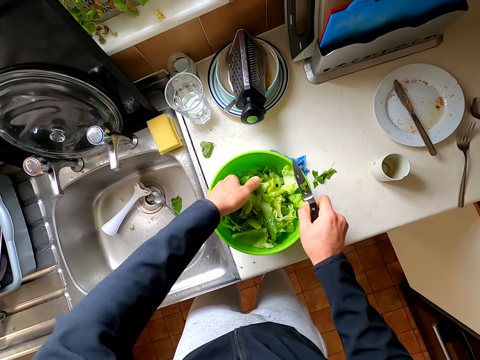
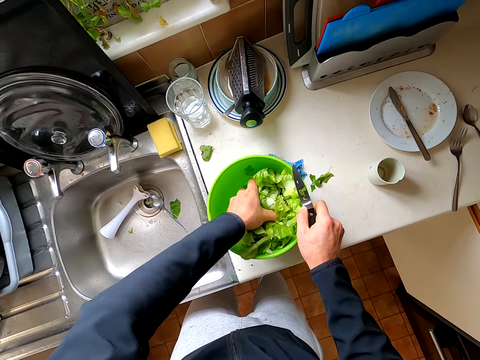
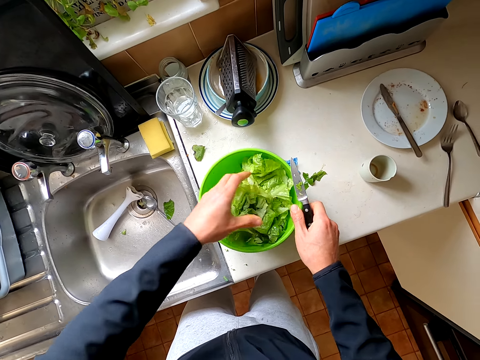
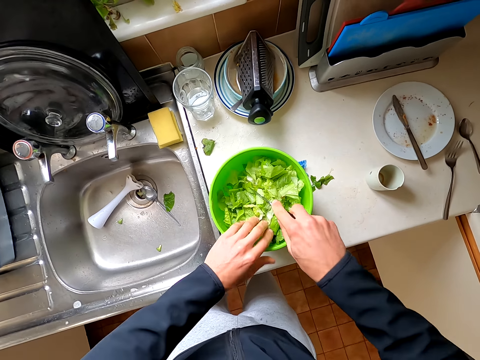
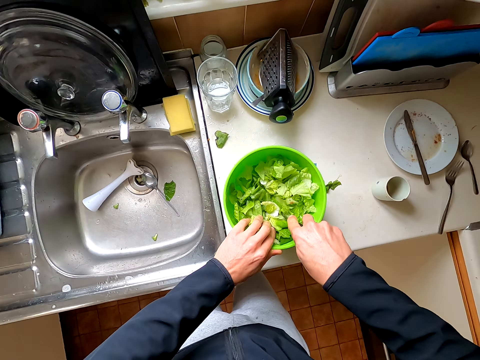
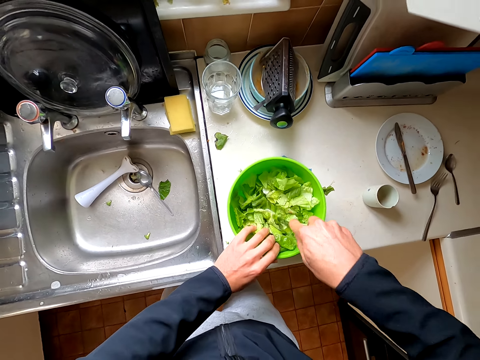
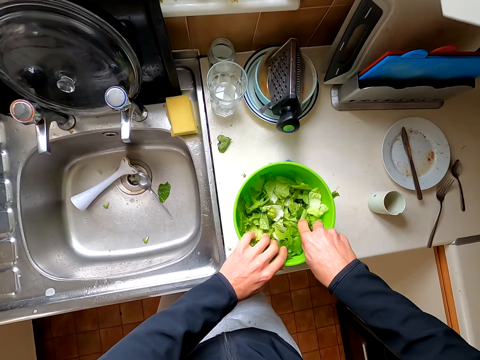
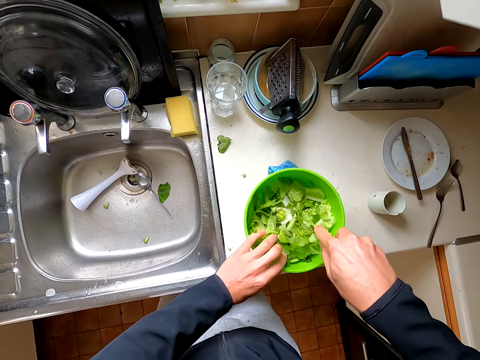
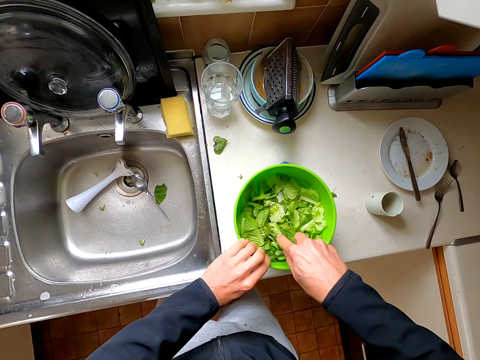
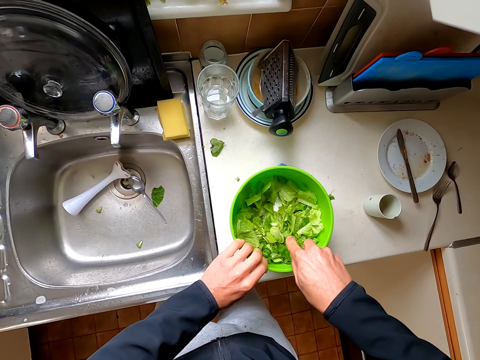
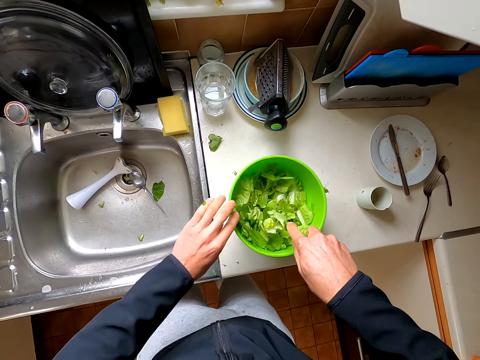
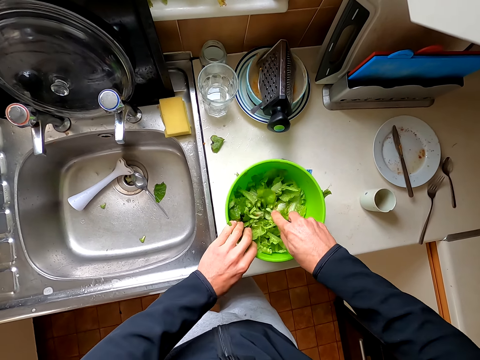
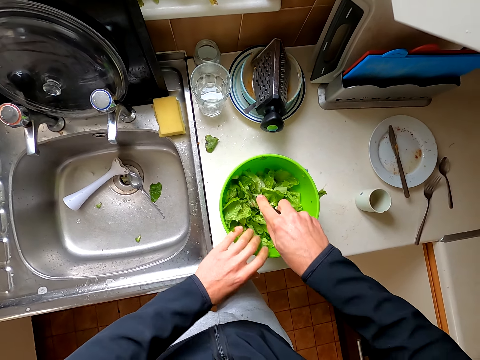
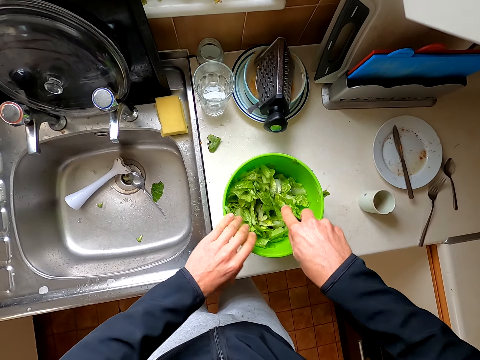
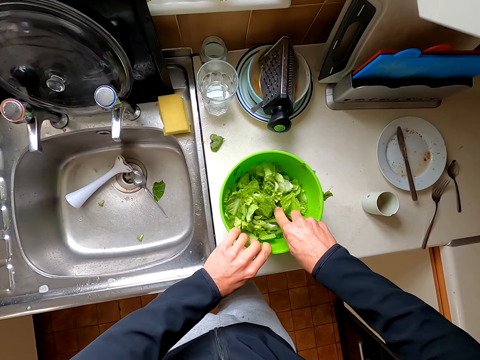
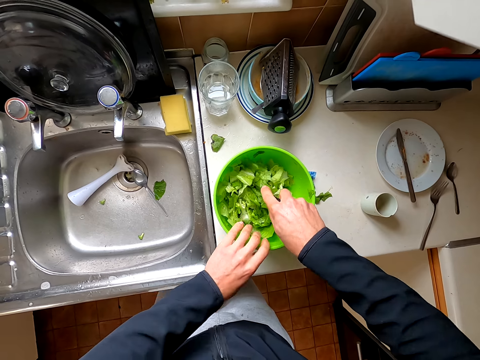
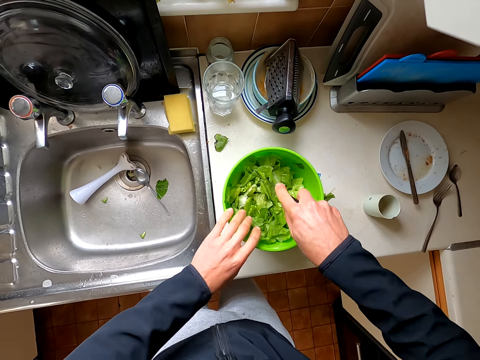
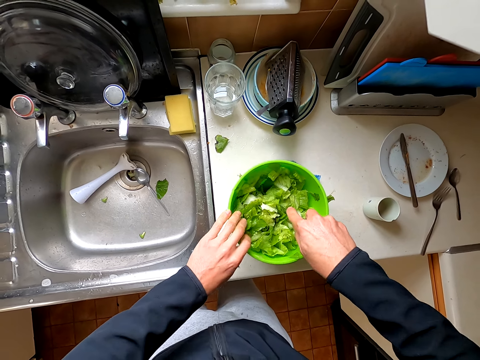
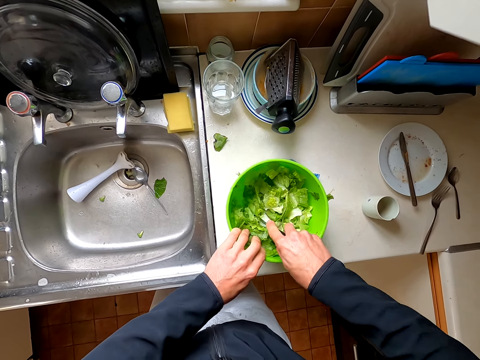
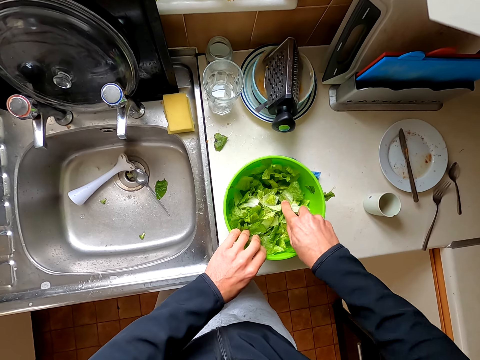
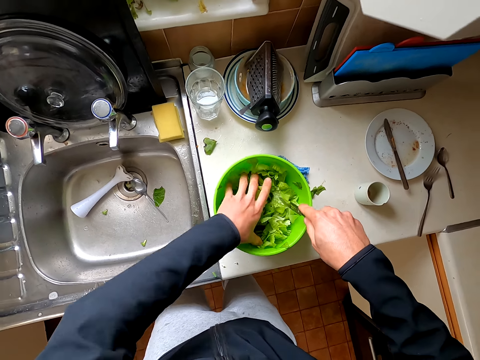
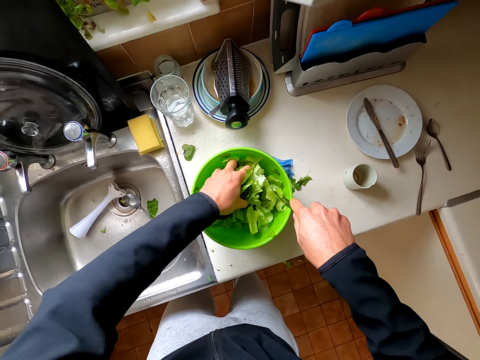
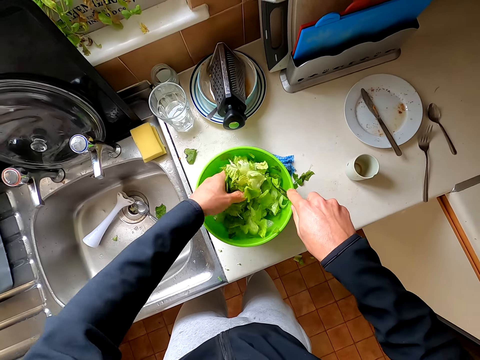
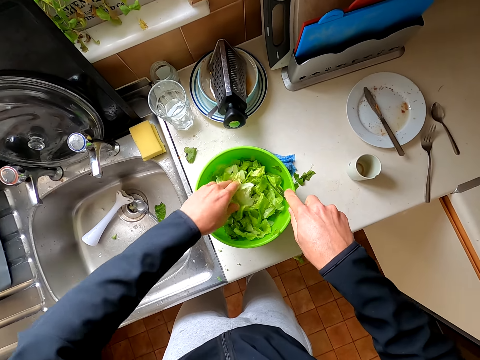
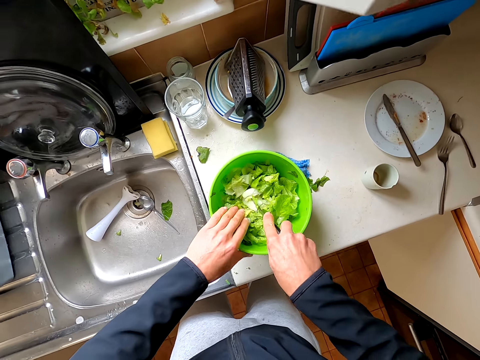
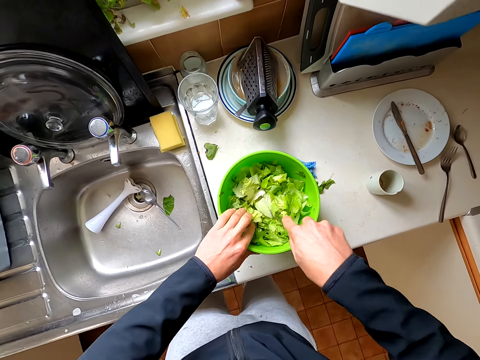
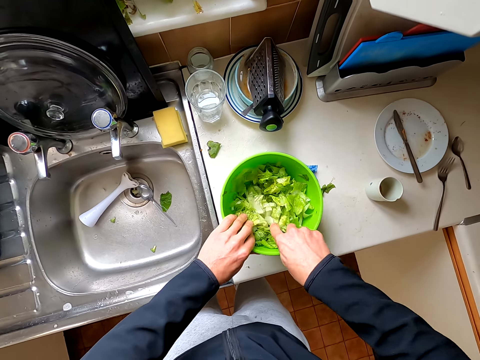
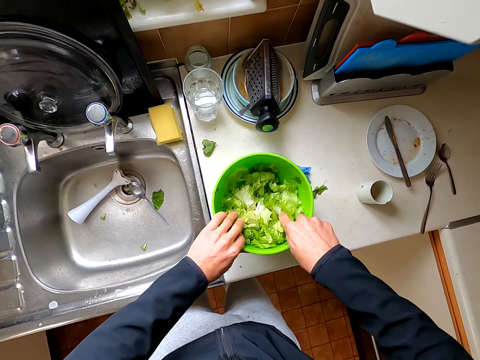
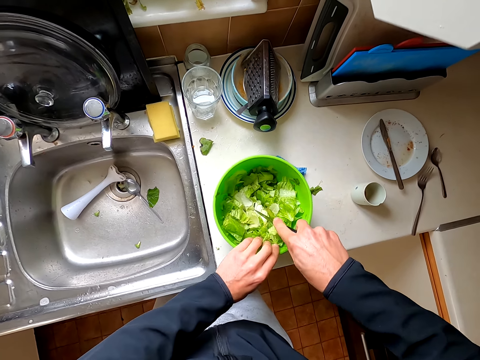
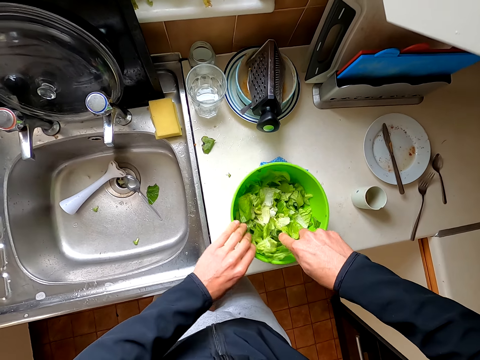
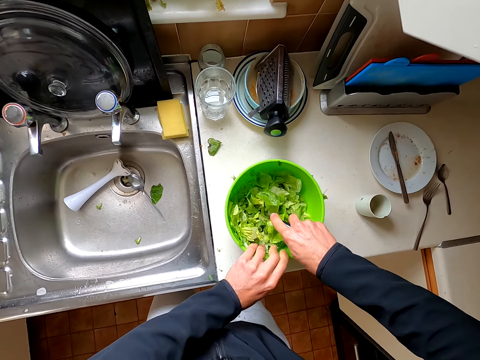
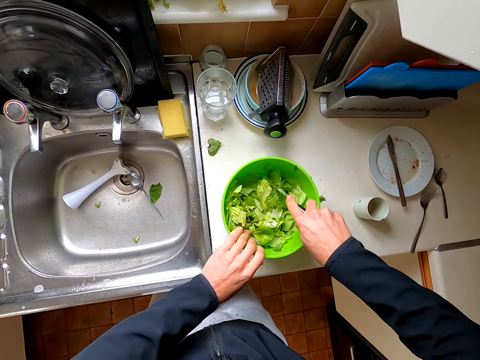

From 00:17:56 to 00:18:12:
The camera wearer cuts the lettuce leaves with the knife. They turn the lettuce leaves with their hand. They cut the lettuce leaves with the knife.

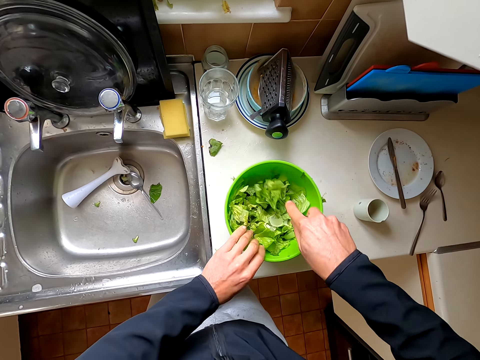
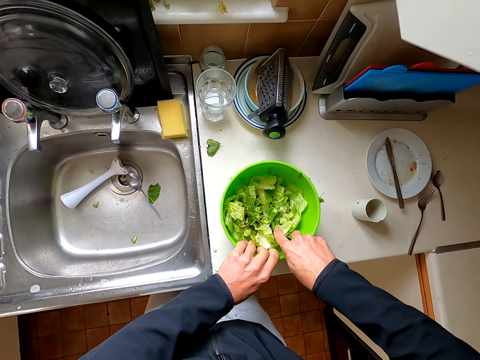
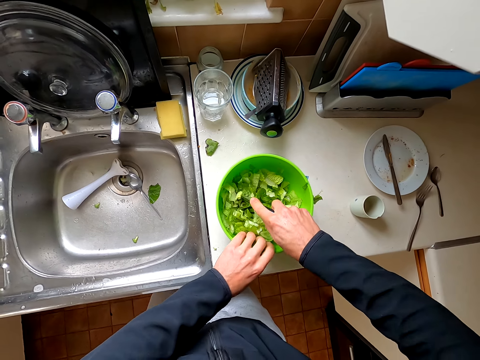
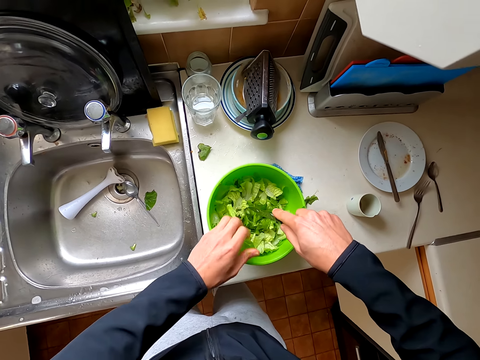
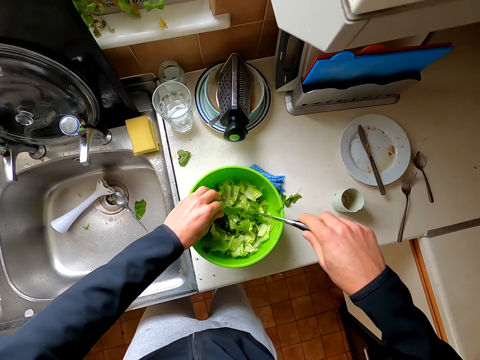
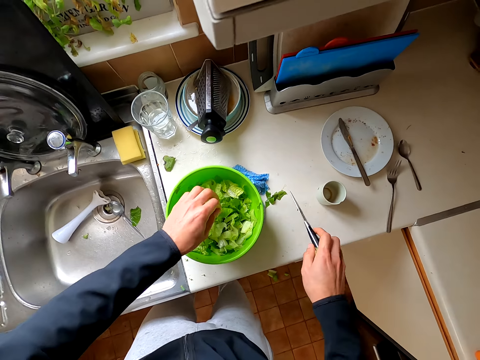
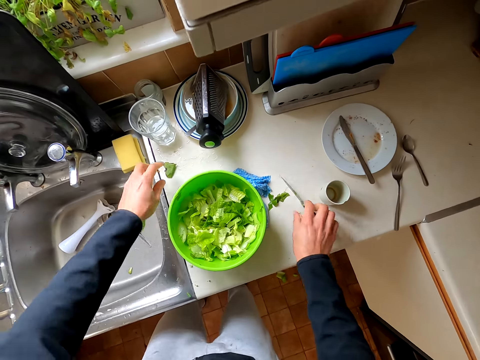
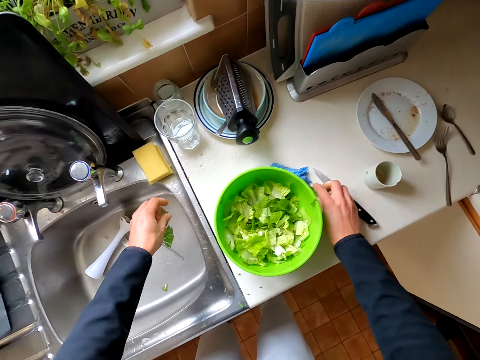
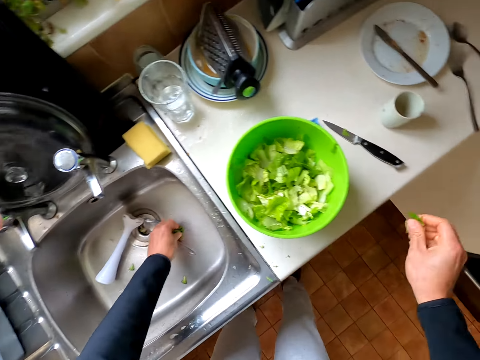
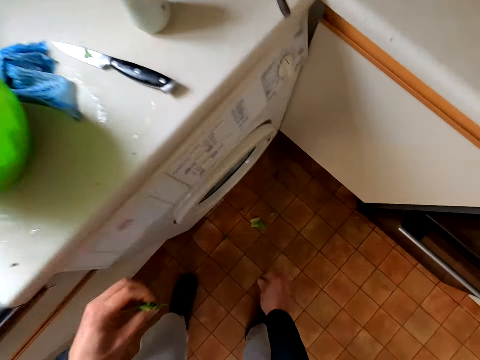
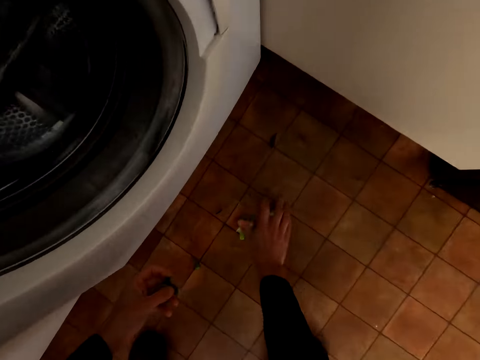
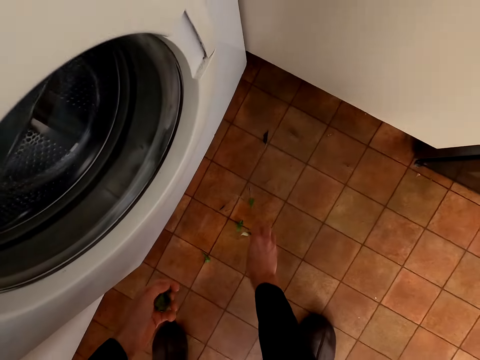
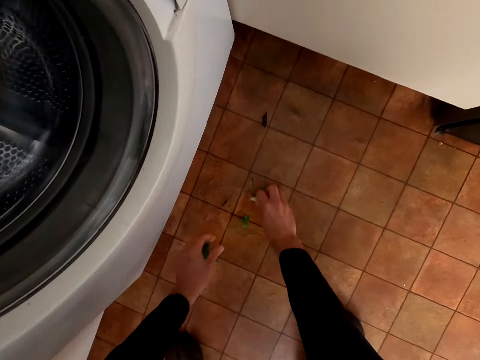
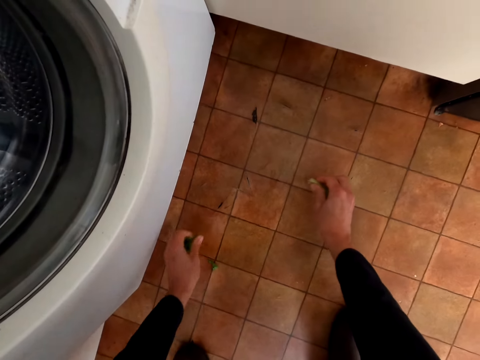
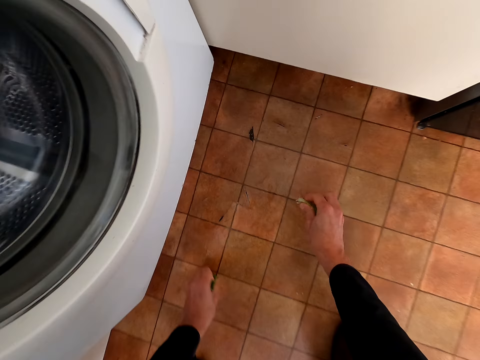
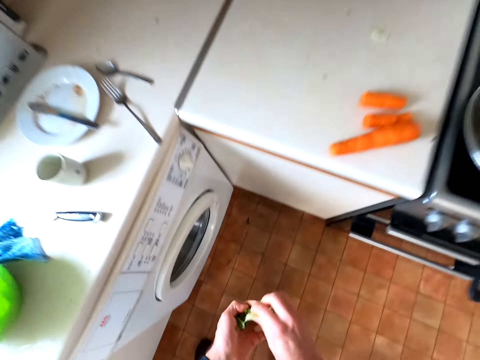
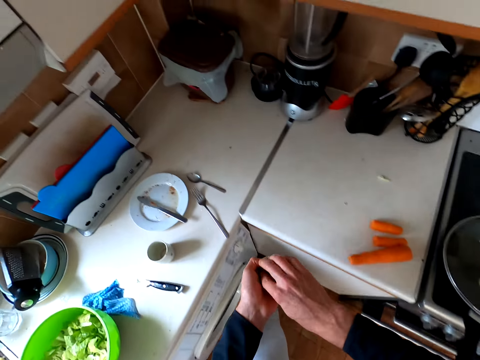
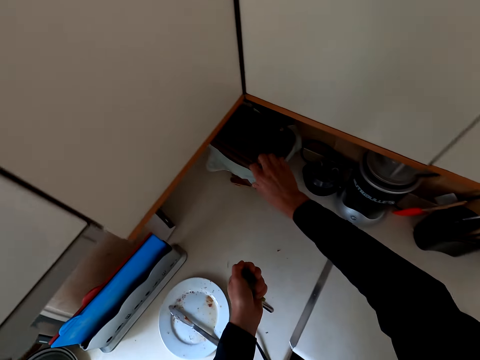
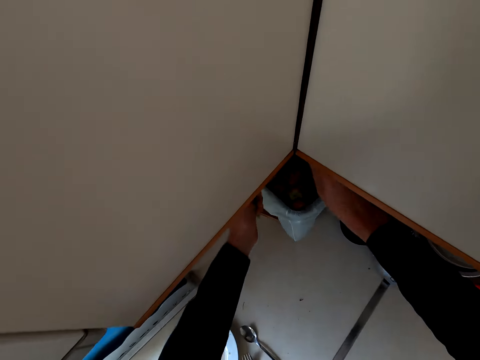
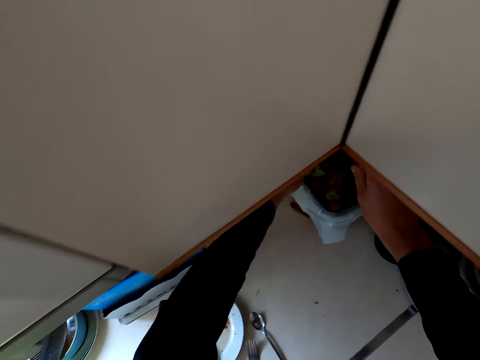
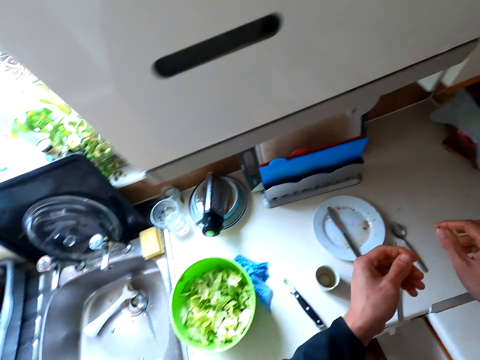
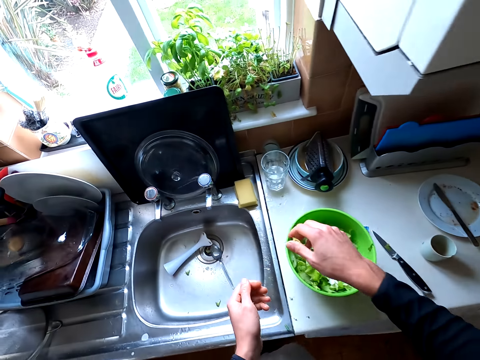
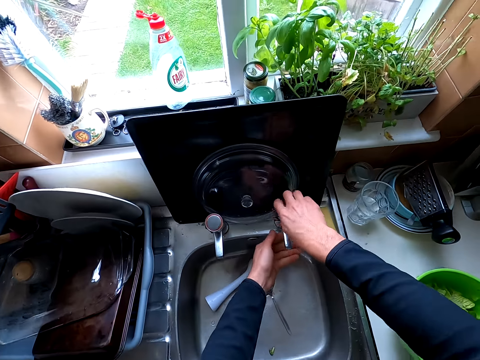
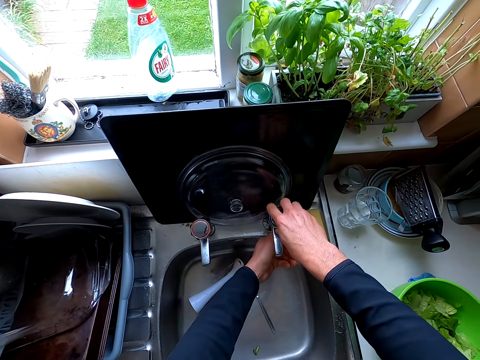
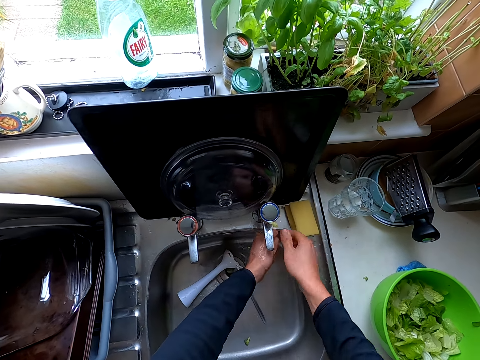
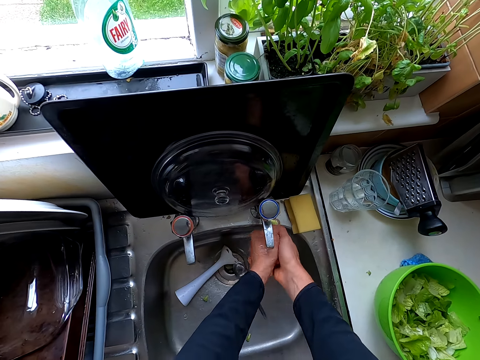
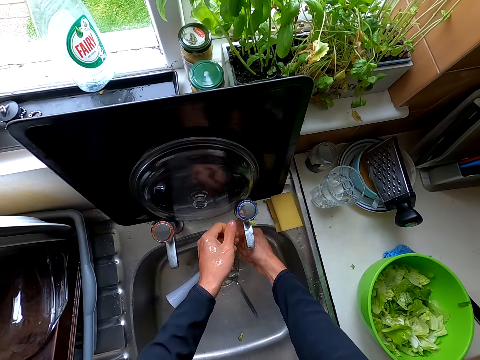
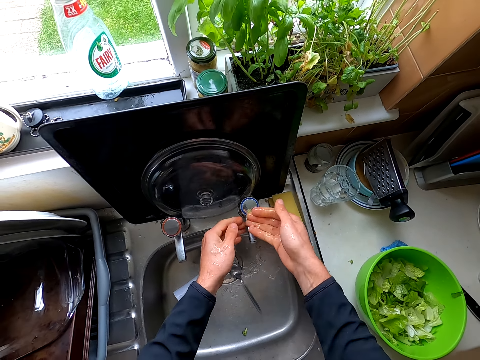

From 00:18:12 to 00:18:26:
The camera wearer puts the knife down. They collect the garbage. They pick the piece of lettuce from the sink. They pick the piece of lettuce from the floor. They hold the piece of lettuce. They open the bin and put the pieces of lettuce in the bin. They open the water tap and wash the hands.
